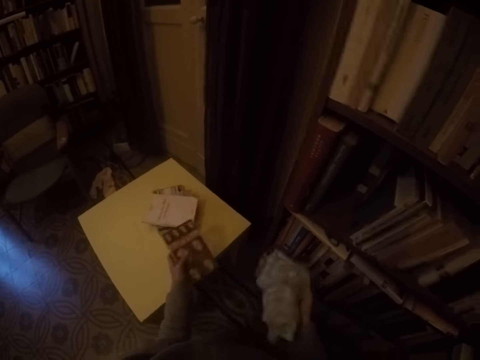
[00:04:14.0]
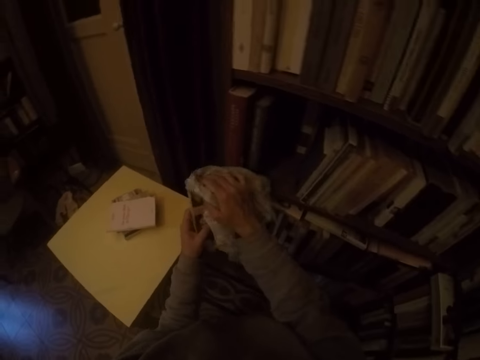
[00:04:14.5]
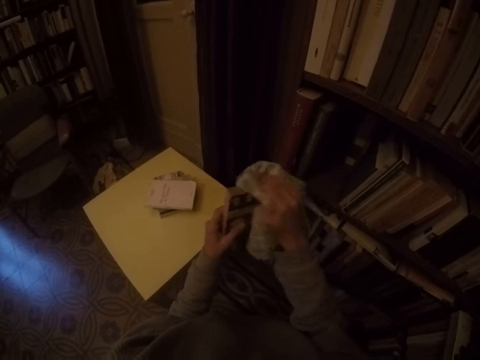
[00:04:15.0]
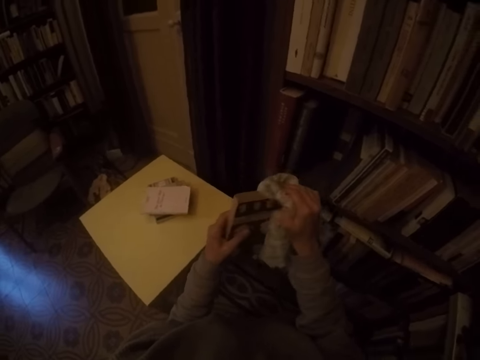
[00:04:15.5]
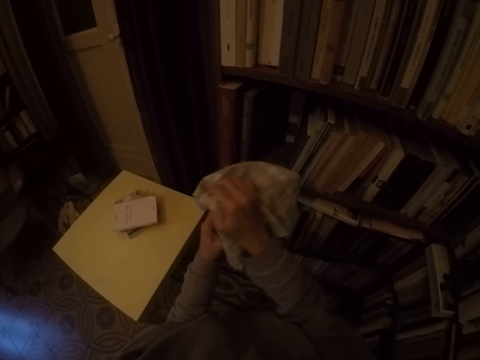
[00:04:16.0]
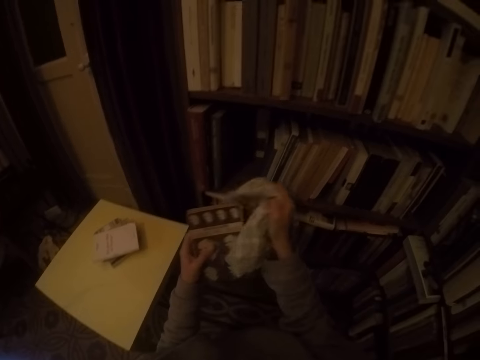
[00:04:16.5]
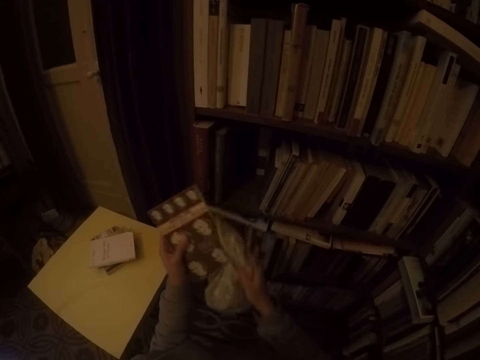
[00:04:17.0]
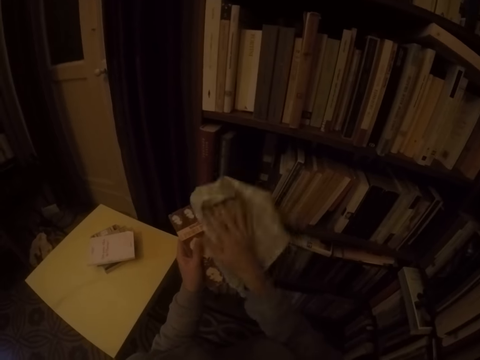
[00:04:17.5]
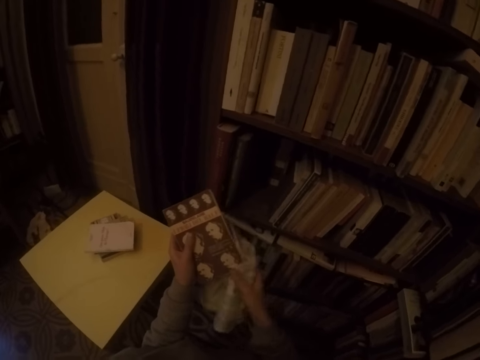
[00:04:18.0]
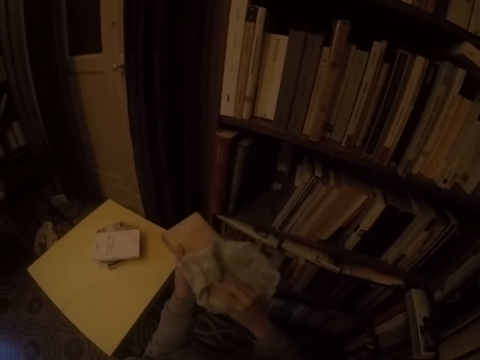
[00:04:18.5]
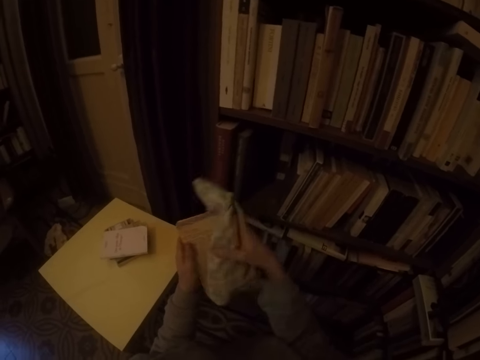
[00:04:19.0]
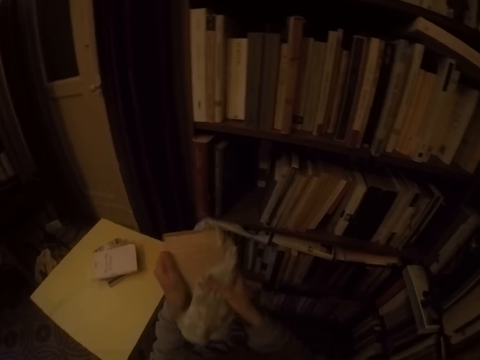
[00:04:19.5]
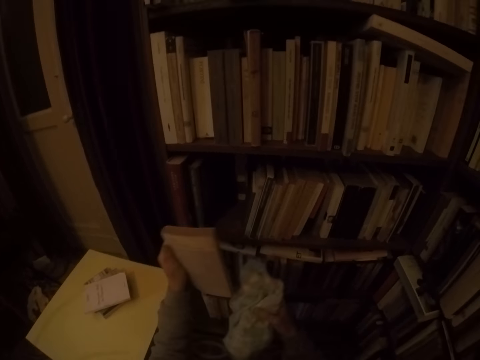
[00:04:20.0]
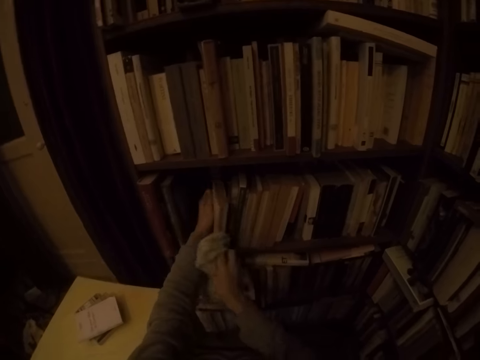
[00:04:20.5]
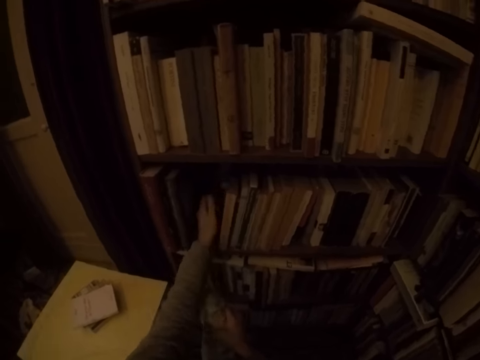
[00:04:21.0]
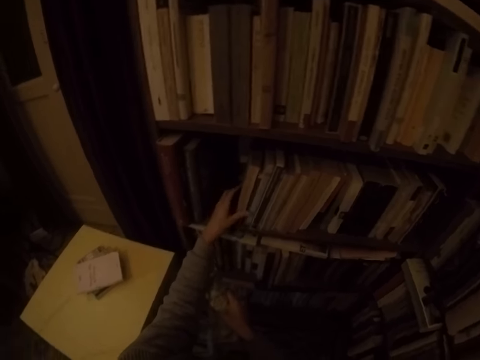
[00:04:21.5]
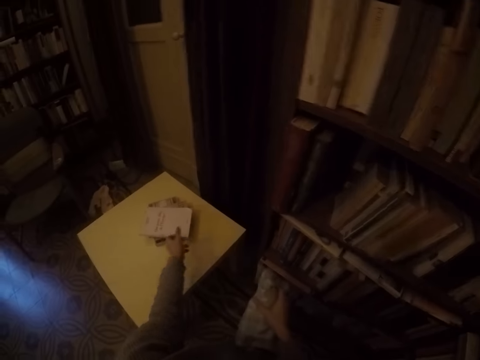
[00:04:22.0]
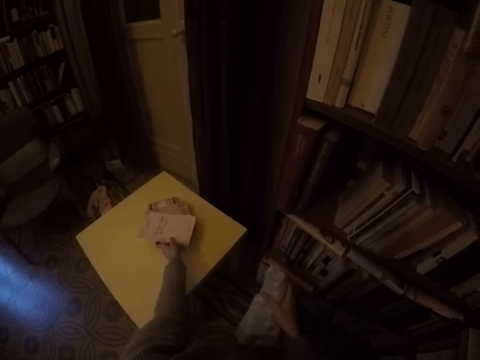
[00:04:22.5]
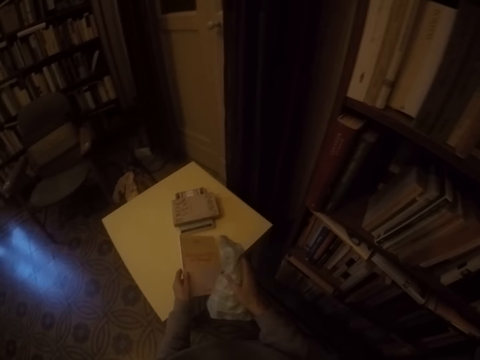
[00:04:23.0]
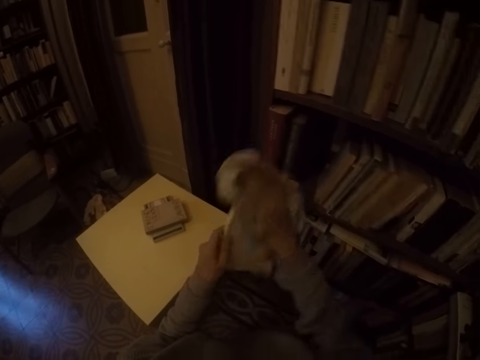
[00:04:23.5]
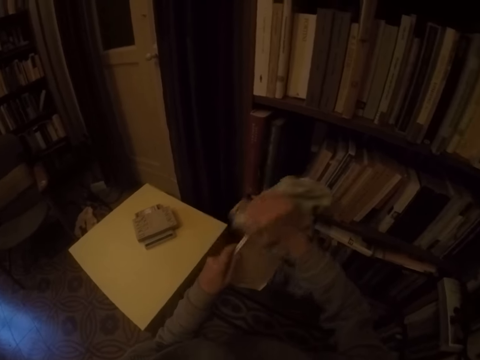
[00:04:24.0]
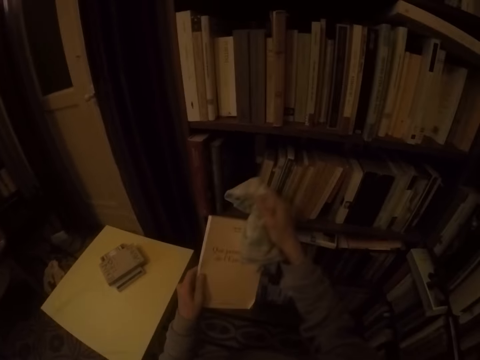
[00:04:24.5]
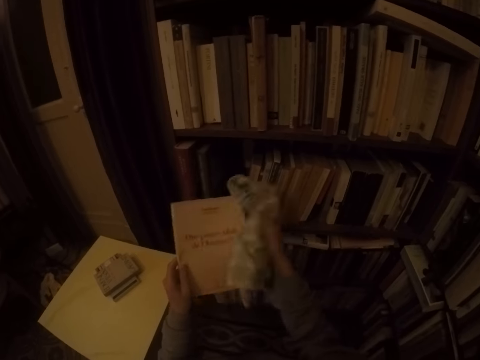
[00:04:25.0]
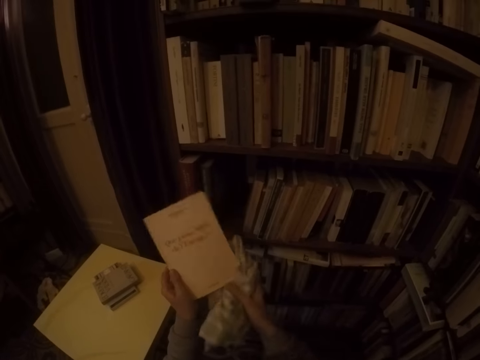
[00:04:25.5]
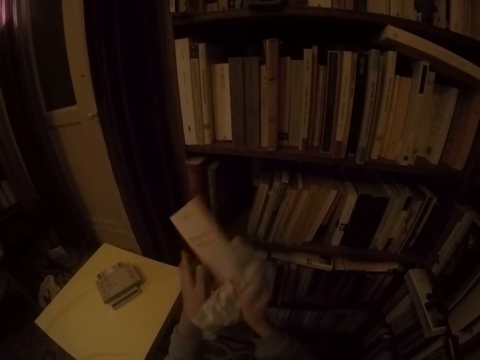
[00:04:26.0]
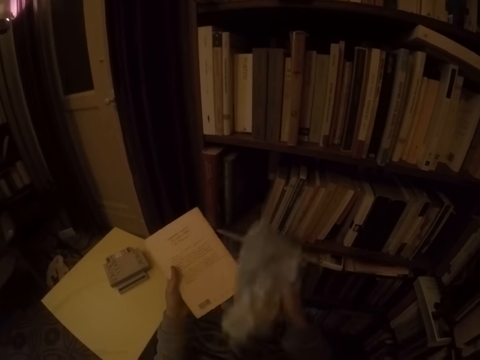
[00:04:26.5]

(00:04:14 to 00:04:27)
The camera wearer cleans the book in his left hand with the napkin in his right hand. He puts the book in the shelf with his left hand. He picks a book from the table with his left hand. He cleans the book in his left hand with the napkin in his right hand.

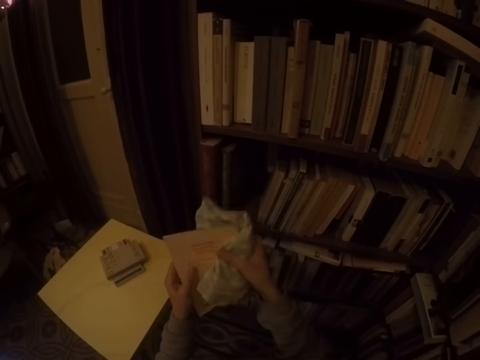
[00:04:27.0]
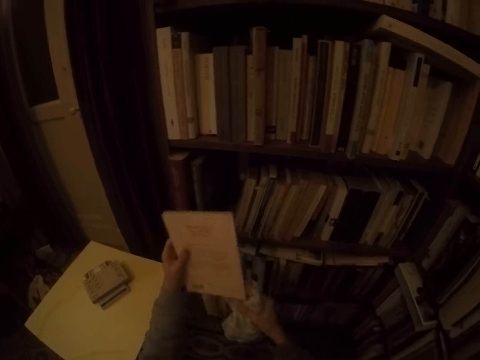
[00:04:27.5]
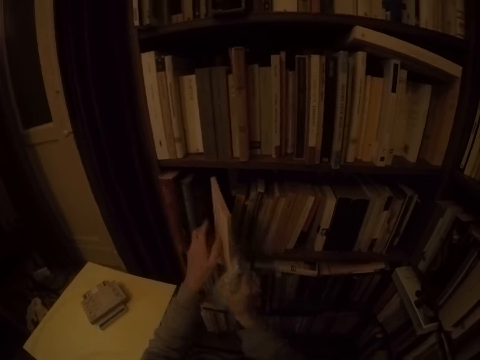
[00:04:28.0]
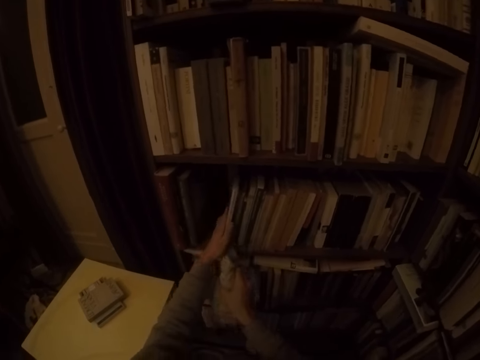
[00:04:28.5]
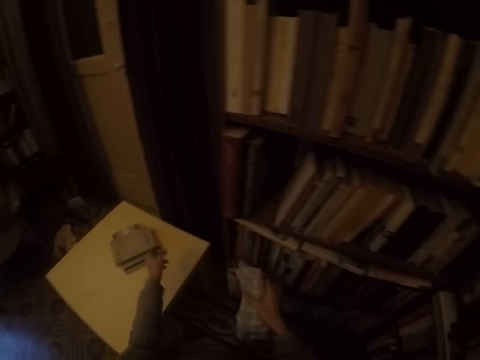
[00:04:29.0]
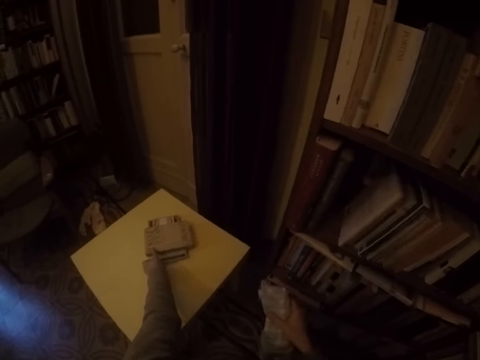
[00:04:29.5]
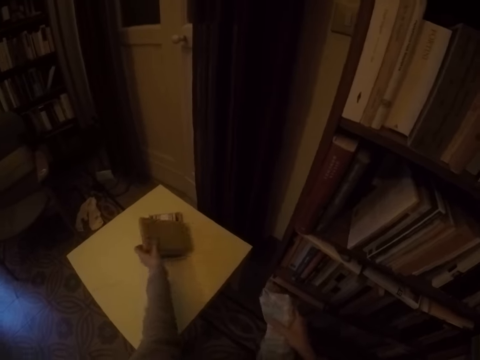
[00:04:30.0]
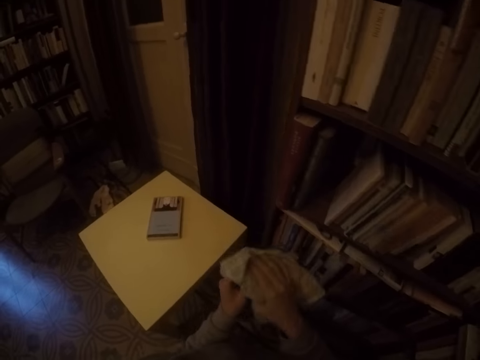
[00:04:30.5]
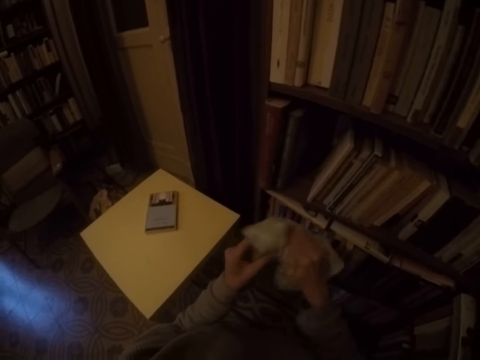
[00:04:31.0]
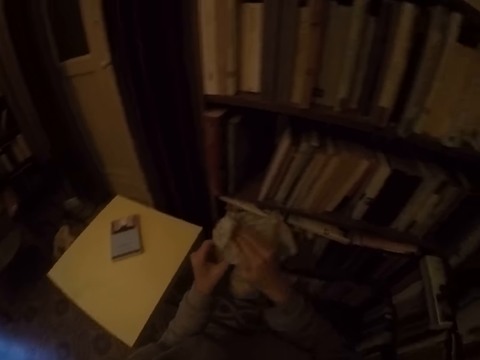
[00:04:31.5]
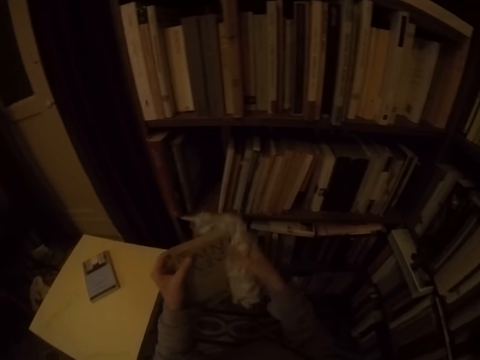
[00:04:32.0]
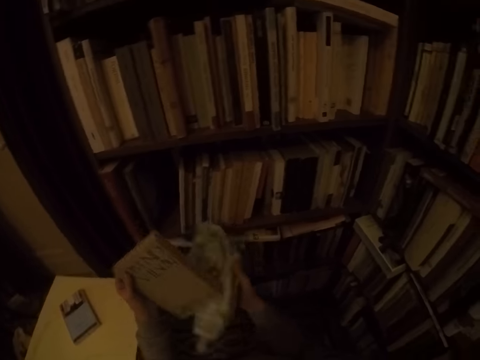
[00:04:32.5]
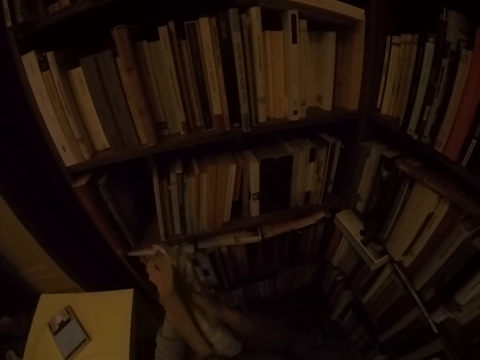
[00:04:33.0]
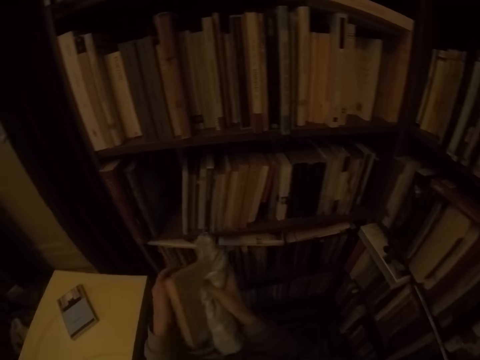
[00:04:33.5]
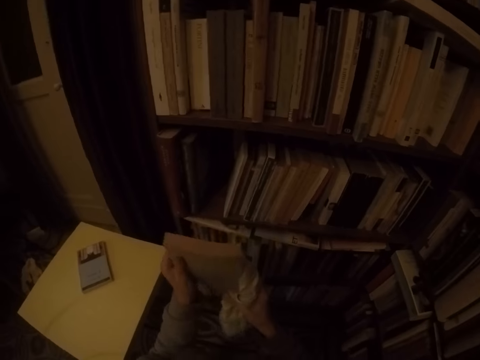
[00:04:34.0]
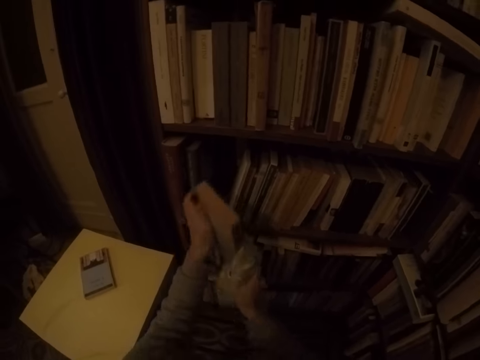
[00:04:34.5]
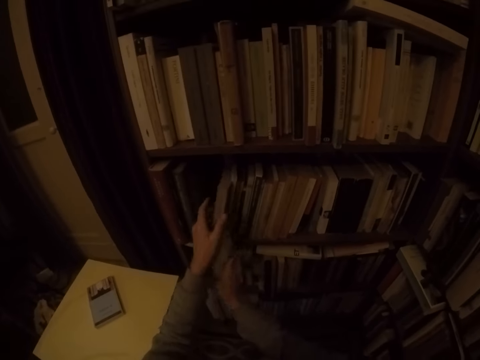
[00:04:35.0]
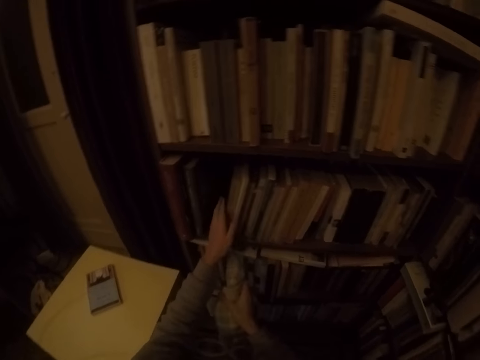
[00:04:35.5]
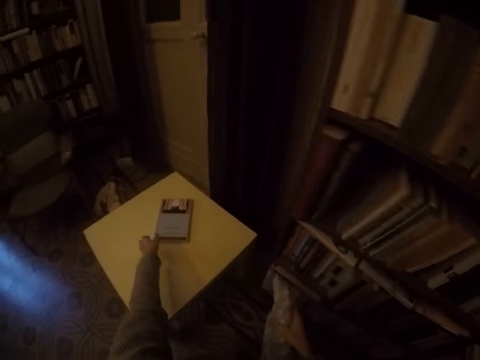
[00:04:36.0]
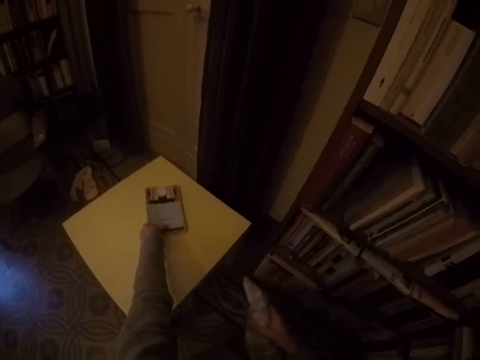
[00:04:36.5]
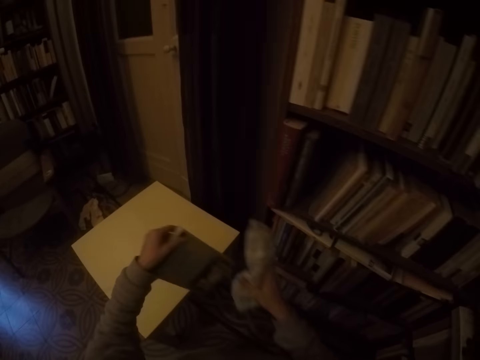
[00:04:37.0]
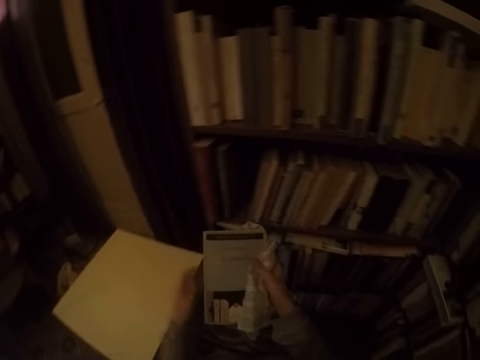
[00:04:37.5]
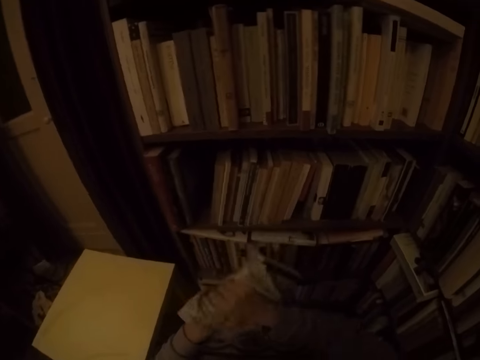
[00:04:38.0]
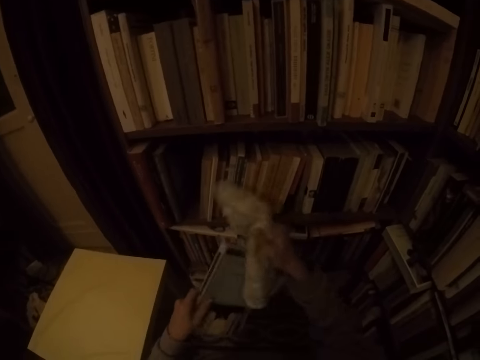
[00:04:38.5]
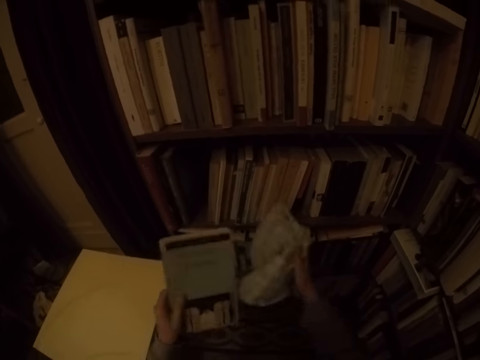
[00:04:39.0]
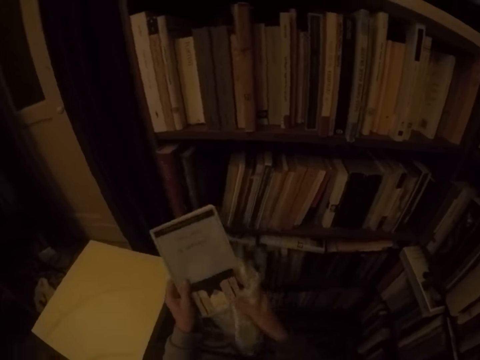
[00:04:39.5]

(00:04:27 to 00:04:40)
The camera wearer puts the book in the shelf with his left hand. He picks a book from the table with his left hand. He cleans the book in his left hand with the napkin in his right hand. He puts the book in the shelf with his left hand. He picks a book from the table with his left hand. He cleans the book in his left hand with the napkin in his right hand.
